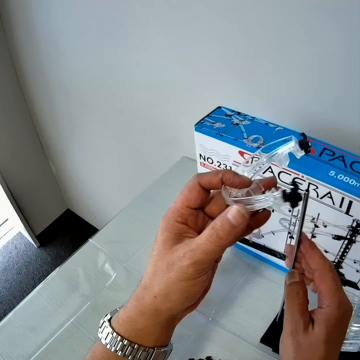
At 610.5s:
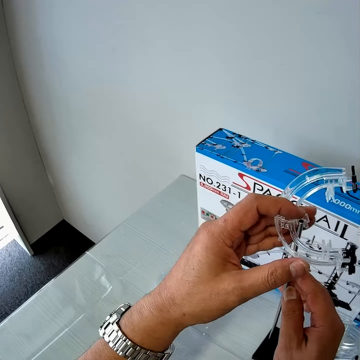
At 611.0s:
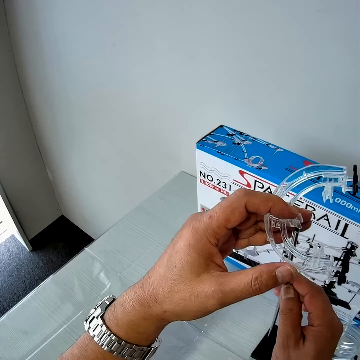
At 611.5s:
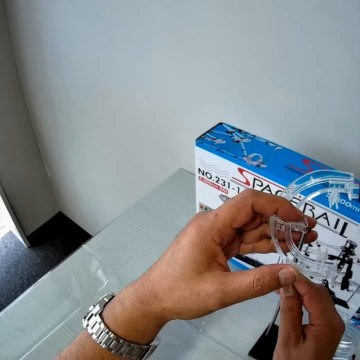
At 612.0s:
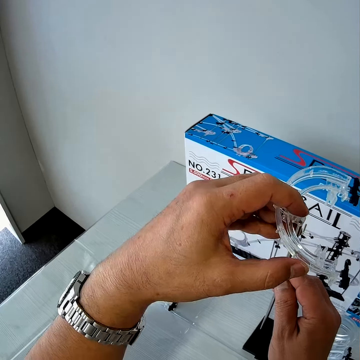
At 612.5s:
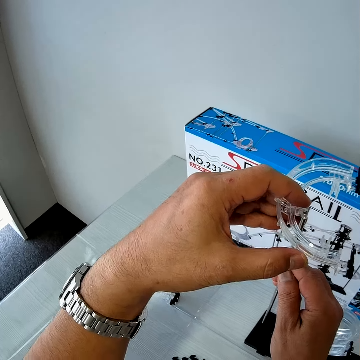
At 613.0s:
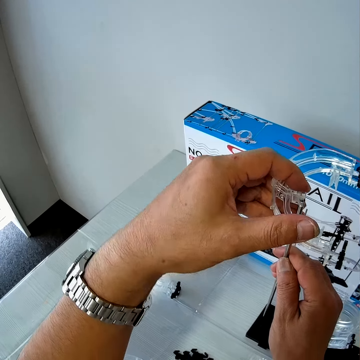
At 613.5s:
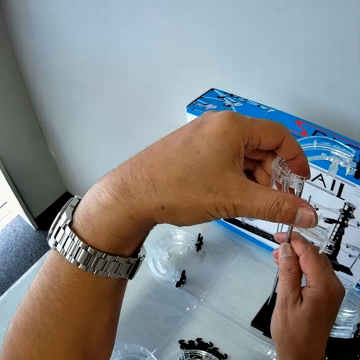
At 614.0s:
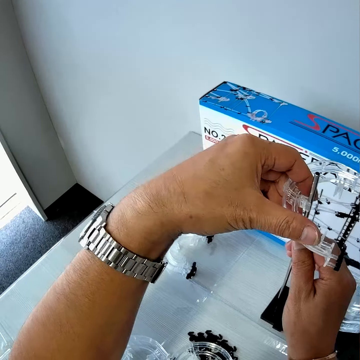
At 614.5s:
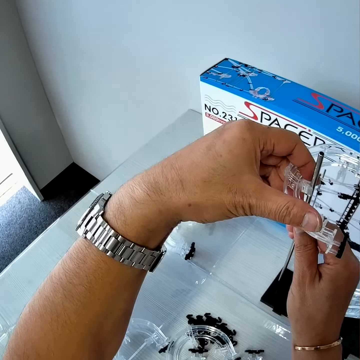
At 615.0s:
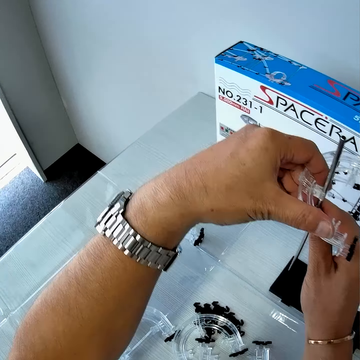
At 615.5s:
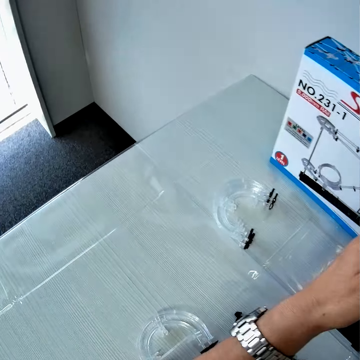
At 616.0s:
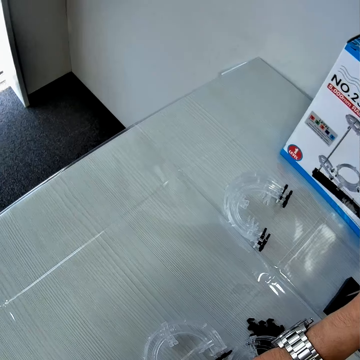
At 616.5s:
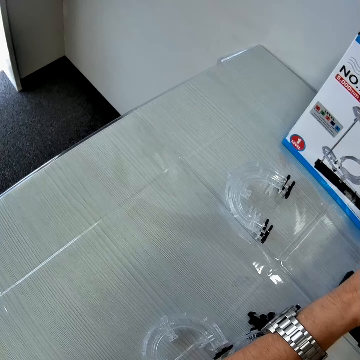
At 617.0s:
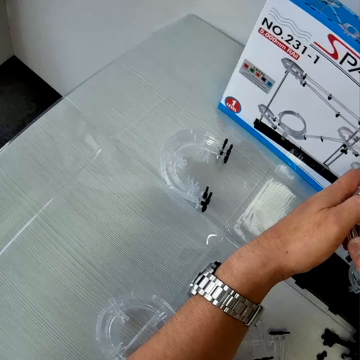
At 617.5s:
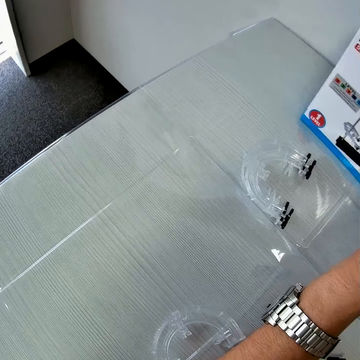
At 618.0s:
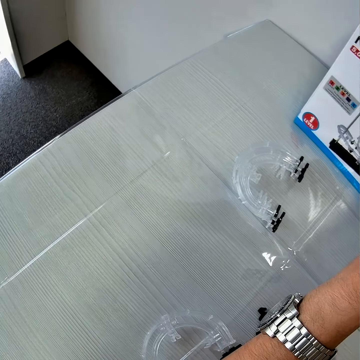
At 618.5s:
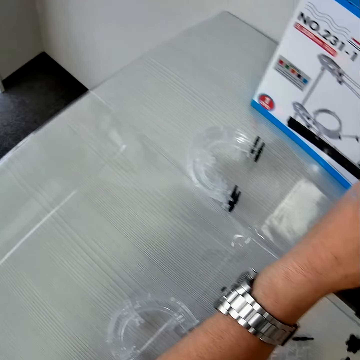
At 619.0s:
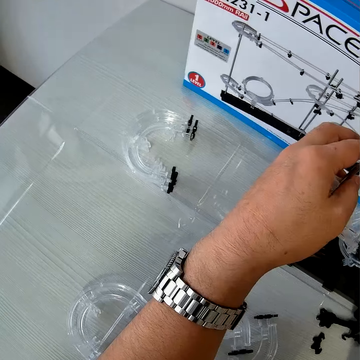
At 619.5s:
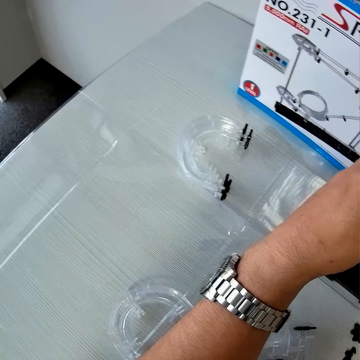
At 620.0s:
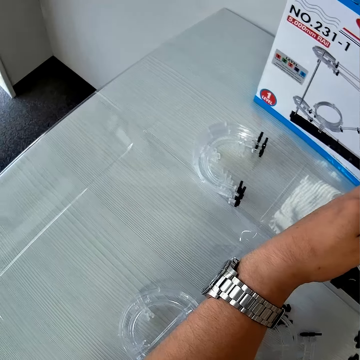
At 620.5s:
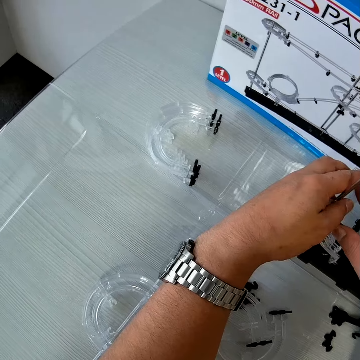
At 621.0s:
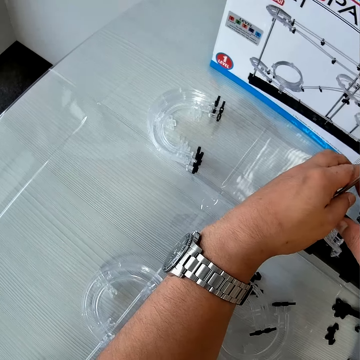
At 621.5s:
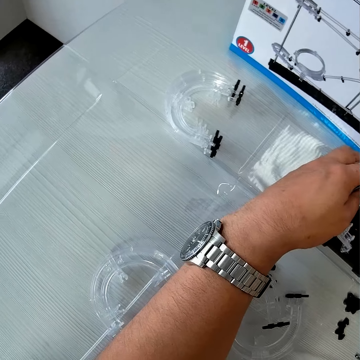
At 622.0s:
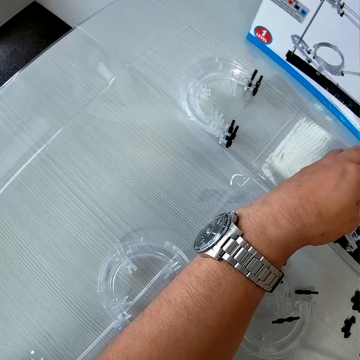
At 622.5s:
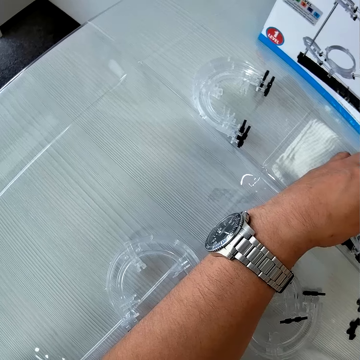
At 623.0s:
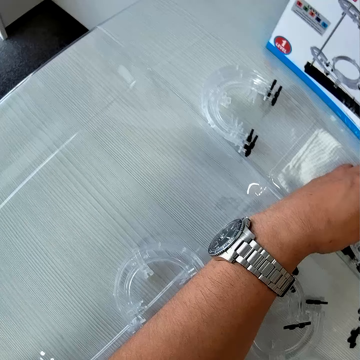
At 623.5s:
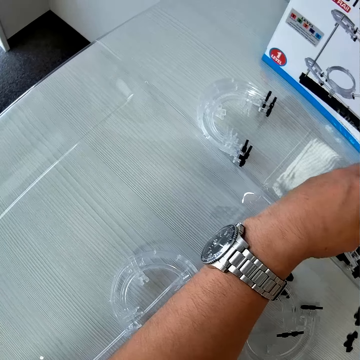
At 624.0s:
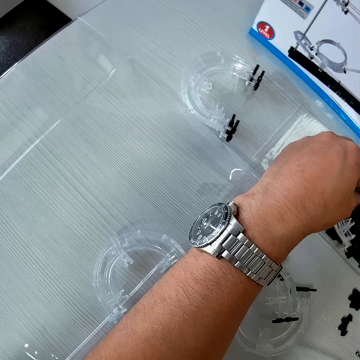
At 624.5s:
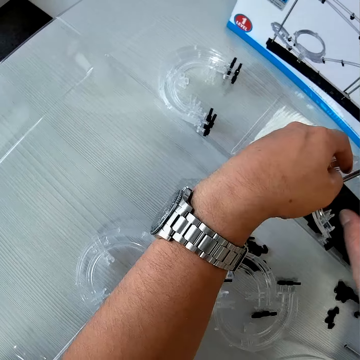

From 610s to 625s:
The camera wearer looks at the space rail corner. He couples the piece of the mechanical model on the iron rod of the mechanical model on the table with his hands. He places the space rail corner on the shaft. He looks around the table. He places the space rail corner on the shaft.

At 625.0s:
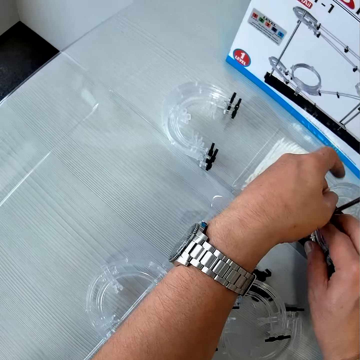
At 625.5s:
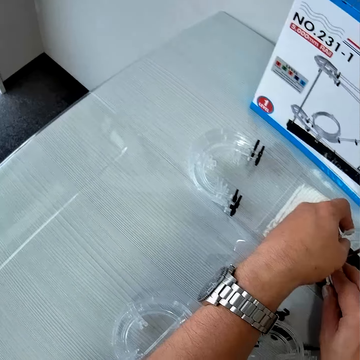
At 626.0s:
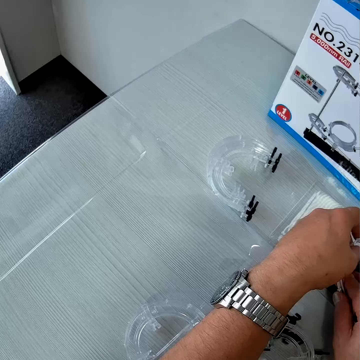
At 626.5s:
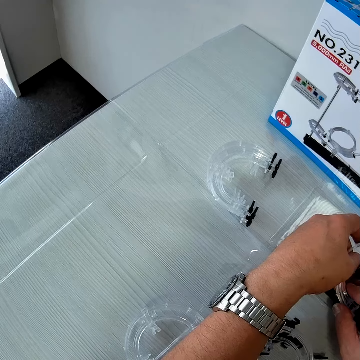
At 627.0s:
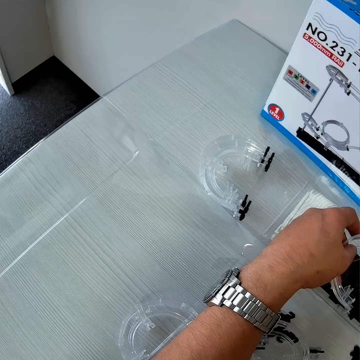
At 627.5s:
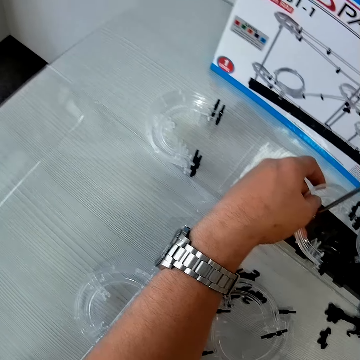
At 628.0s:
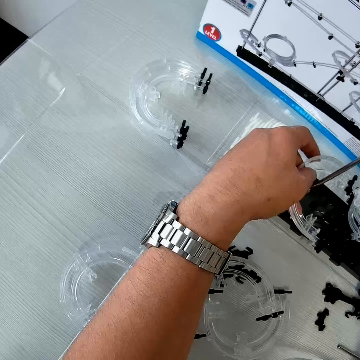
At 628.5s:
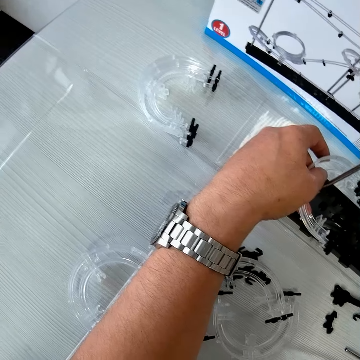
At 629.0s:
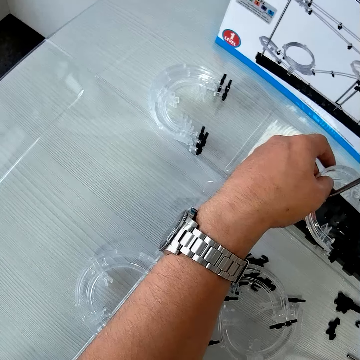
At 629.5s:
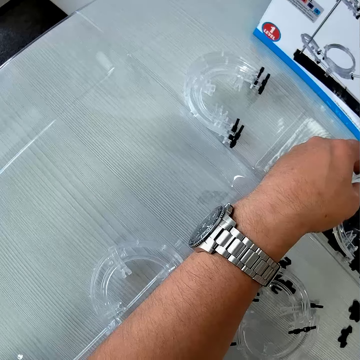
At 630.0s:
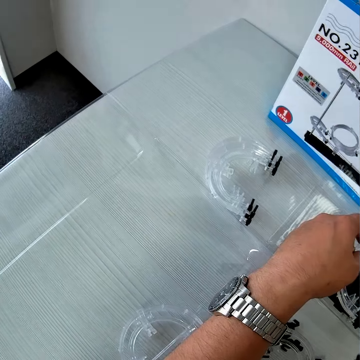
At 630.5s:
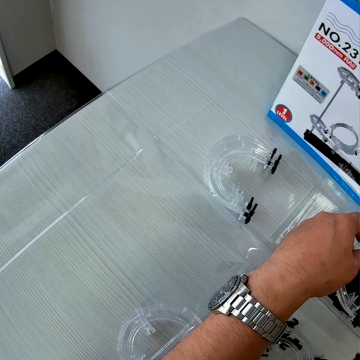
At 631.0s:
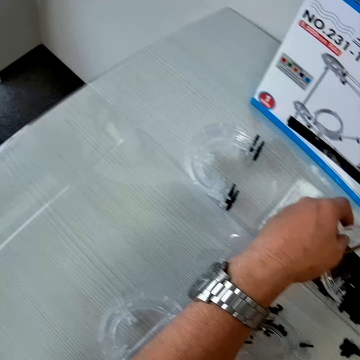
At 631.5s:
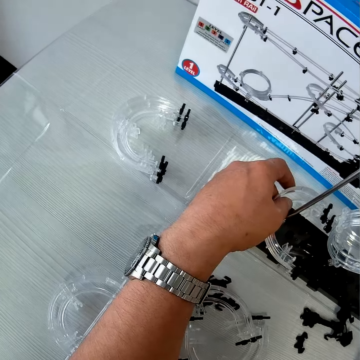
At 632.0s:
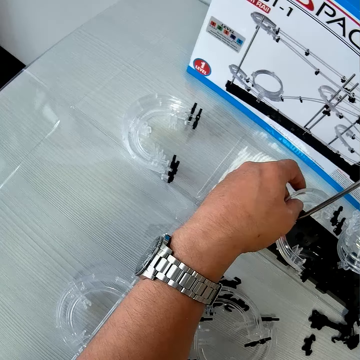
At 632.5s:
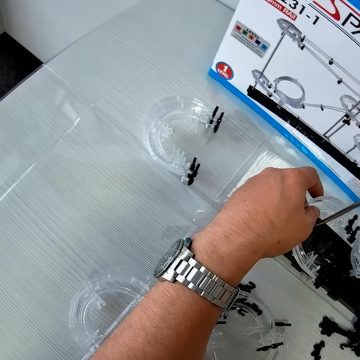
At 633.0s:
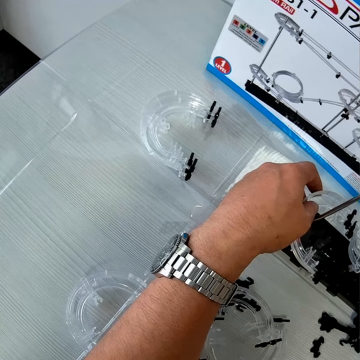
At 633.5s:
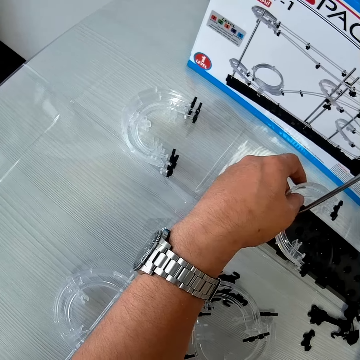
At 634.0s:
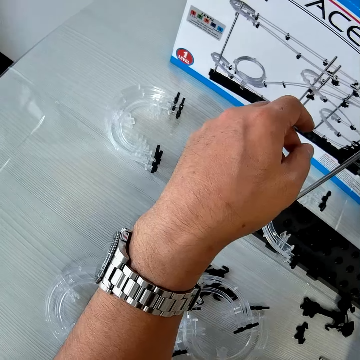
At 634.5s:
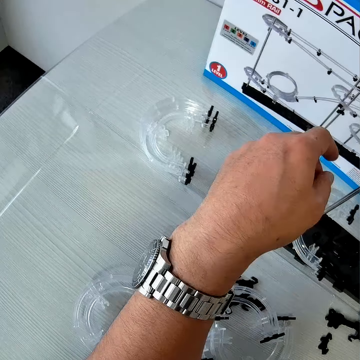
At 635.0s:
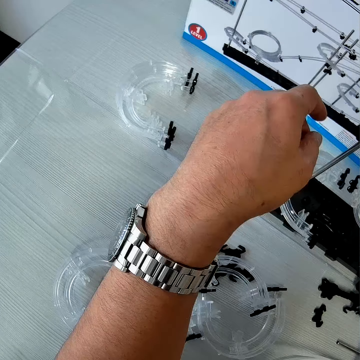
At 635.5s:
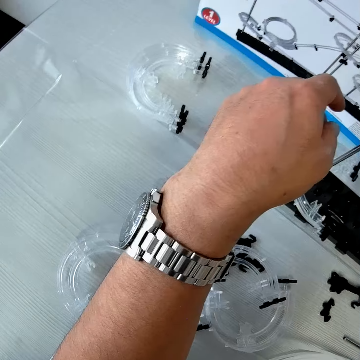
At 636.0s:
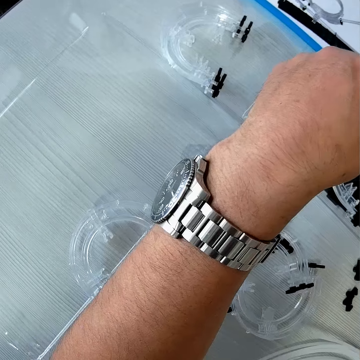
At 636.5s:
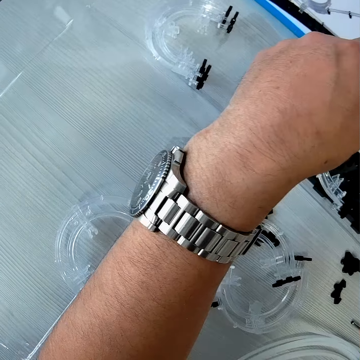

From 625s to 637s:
The camera wearer looks around the table. He adjusts a piece of the mechanical model on the mechanical model piece on the table with his right hand. He picks up the space rail corner. He looks around the table.

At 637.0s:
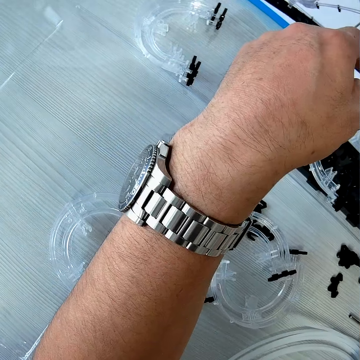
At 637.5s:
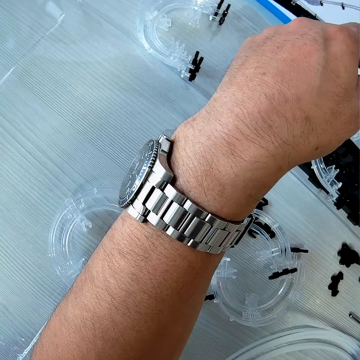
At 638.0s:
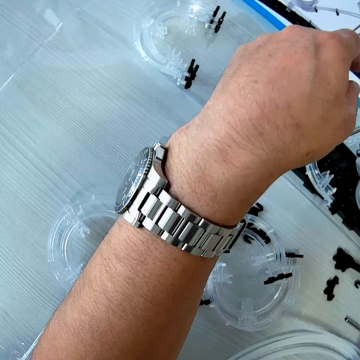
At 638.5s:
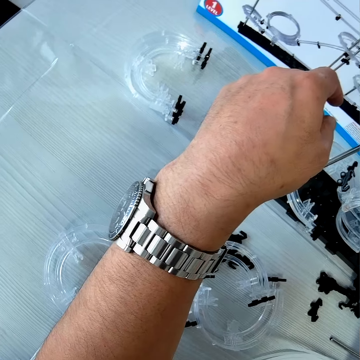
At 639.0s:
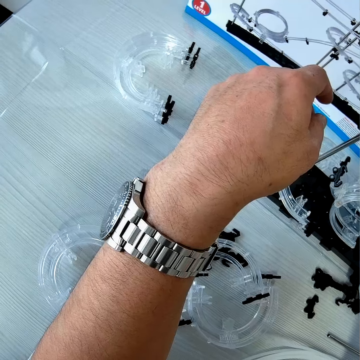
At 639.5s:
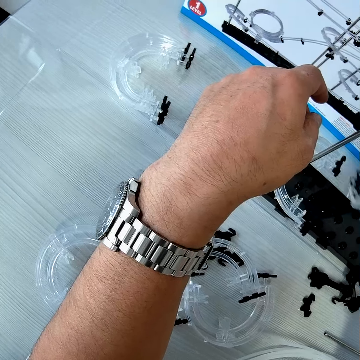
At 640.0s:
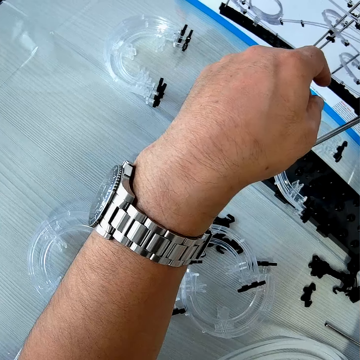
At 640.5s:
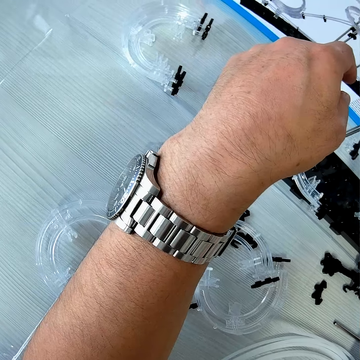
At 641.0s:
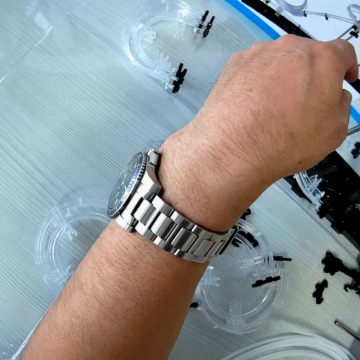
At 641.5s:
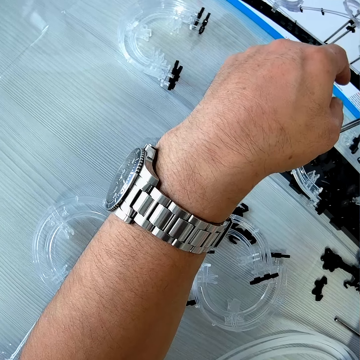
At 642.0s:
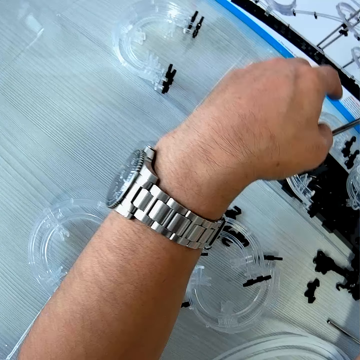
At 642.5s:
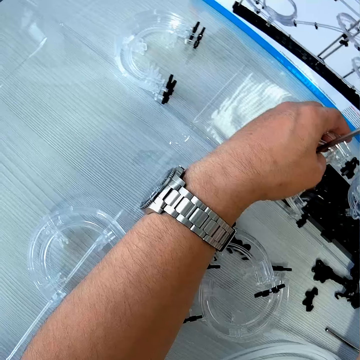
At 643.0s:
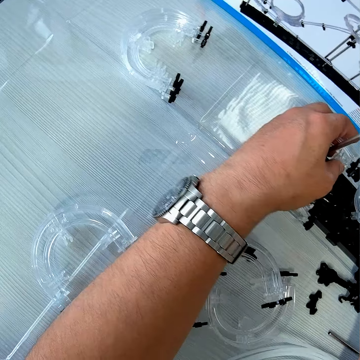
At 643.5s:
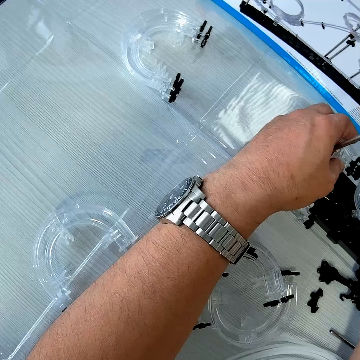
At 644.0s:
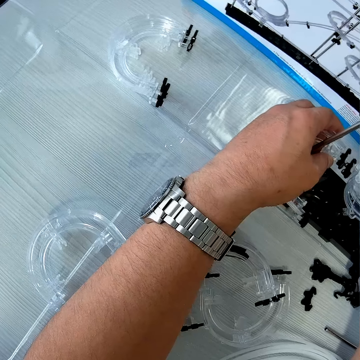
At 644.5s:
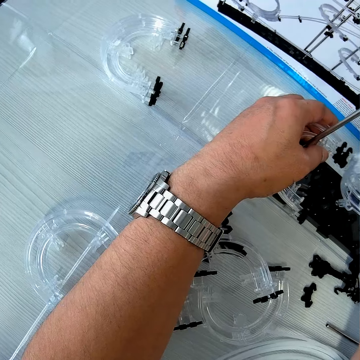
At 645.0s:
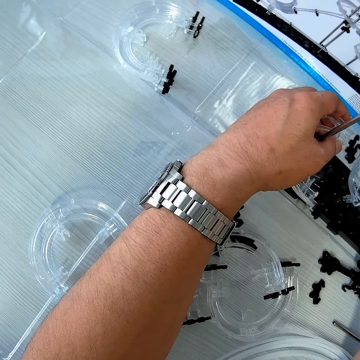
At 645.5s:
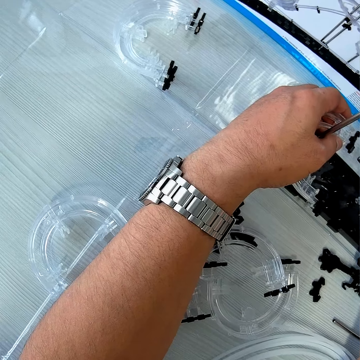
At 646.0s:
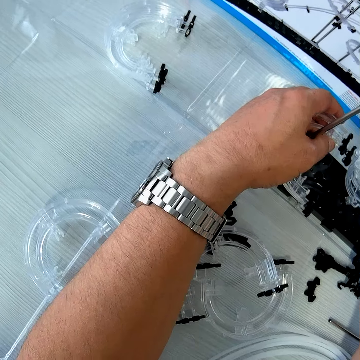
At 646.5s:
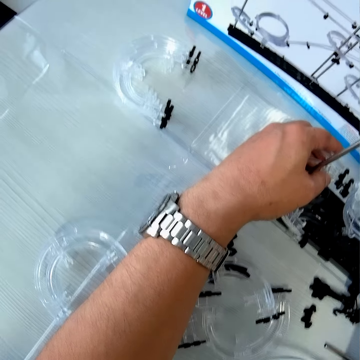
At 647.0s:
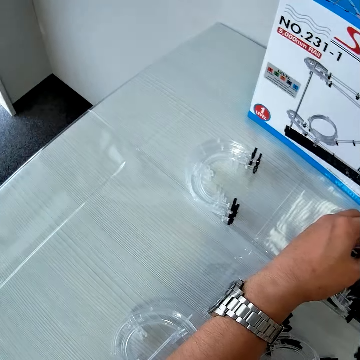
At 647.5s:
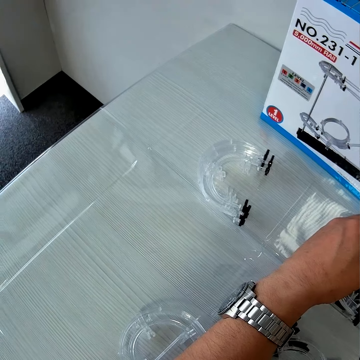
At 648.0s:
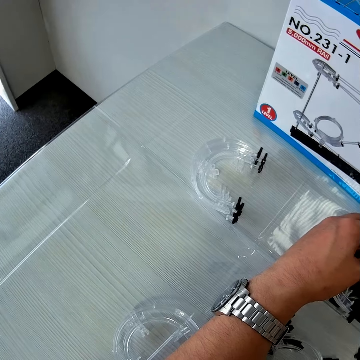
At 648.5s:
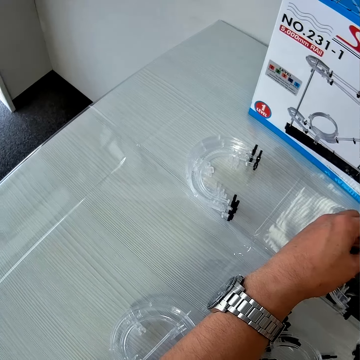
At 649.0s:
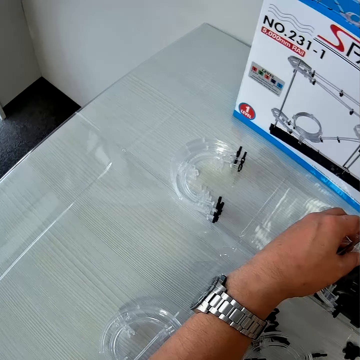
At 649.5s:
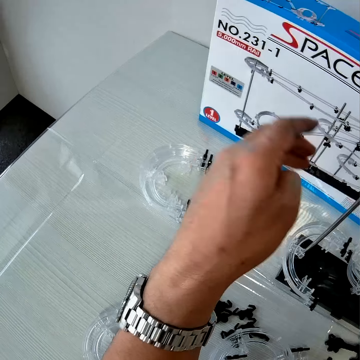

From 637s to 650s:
The camera wearer holds the space rail corner. They pick up the space rail corner, place the space rail corner on the base, and hold the shaft. They join the space rail corner. They look around the table.
